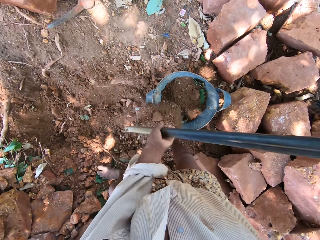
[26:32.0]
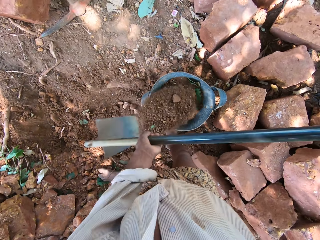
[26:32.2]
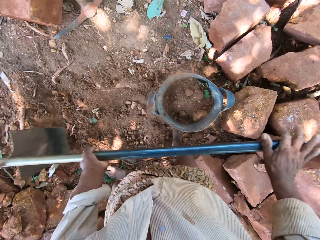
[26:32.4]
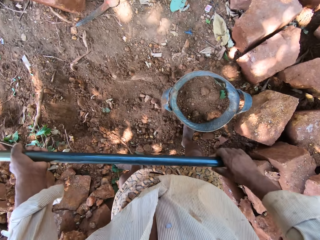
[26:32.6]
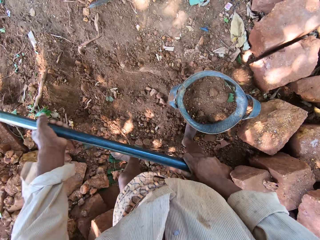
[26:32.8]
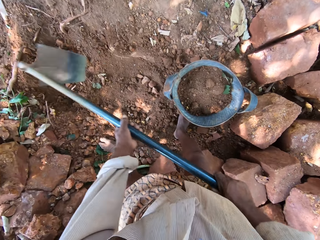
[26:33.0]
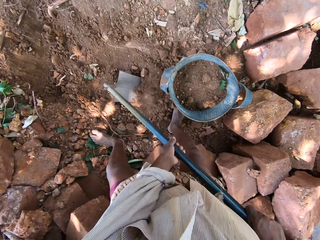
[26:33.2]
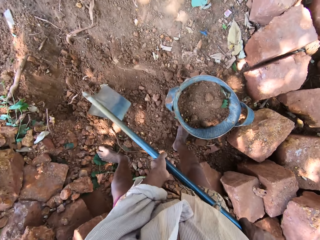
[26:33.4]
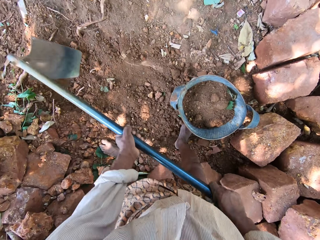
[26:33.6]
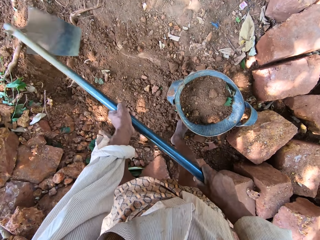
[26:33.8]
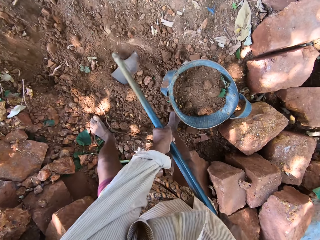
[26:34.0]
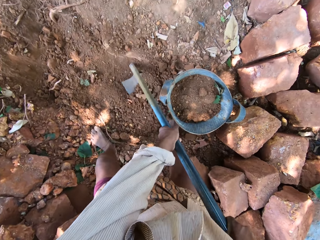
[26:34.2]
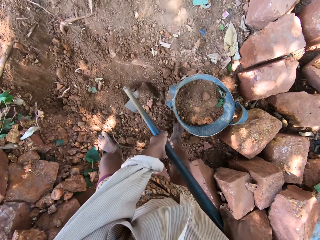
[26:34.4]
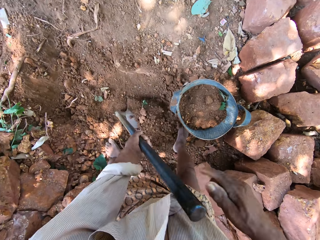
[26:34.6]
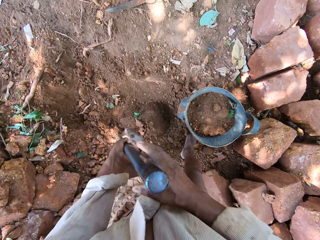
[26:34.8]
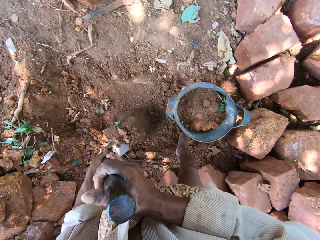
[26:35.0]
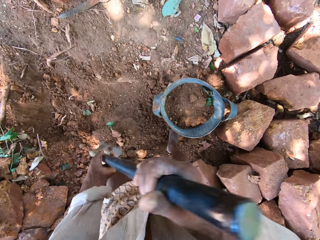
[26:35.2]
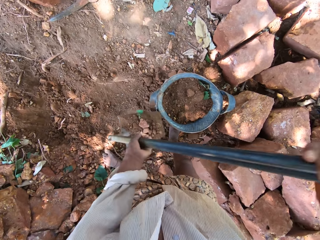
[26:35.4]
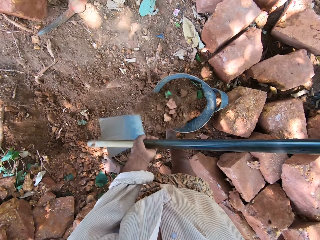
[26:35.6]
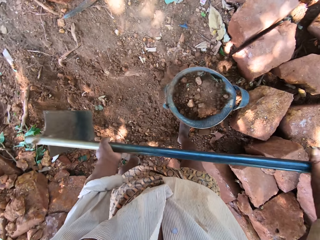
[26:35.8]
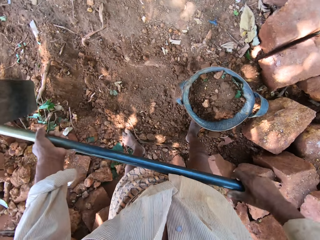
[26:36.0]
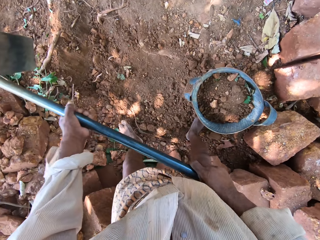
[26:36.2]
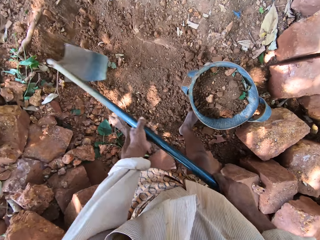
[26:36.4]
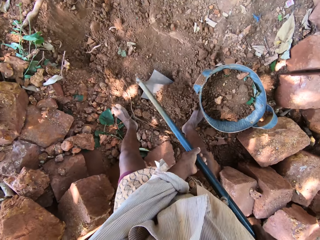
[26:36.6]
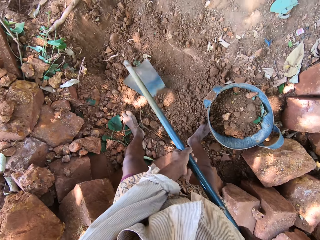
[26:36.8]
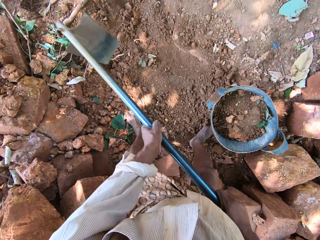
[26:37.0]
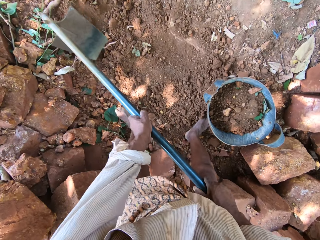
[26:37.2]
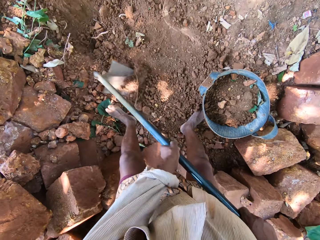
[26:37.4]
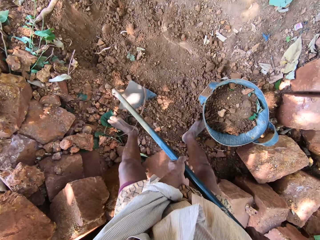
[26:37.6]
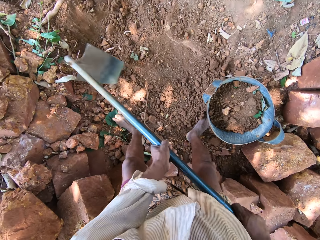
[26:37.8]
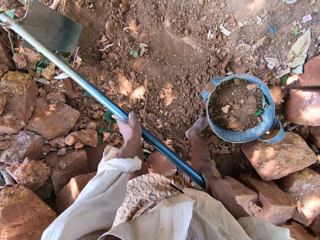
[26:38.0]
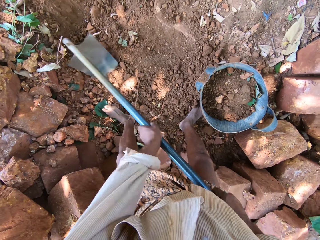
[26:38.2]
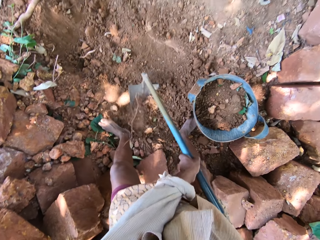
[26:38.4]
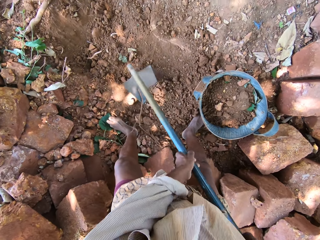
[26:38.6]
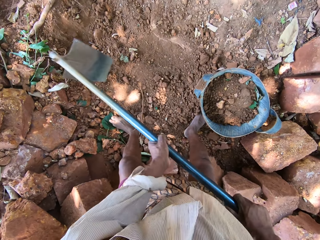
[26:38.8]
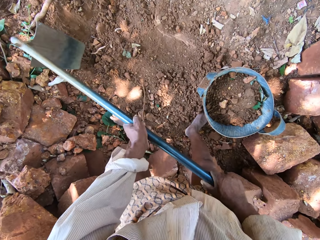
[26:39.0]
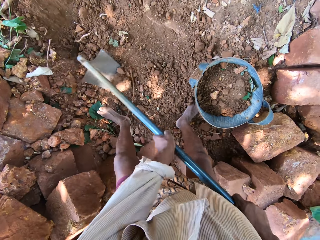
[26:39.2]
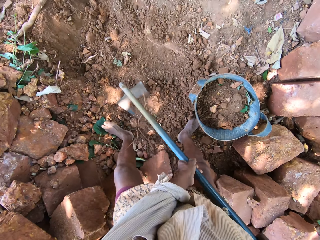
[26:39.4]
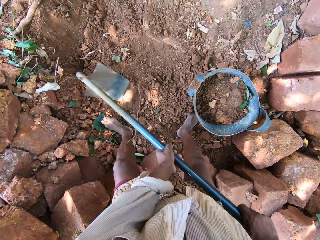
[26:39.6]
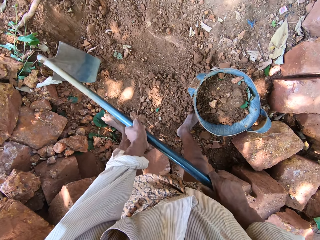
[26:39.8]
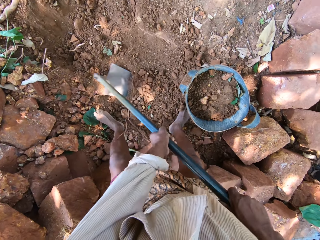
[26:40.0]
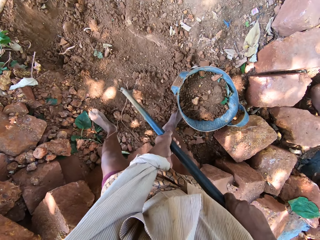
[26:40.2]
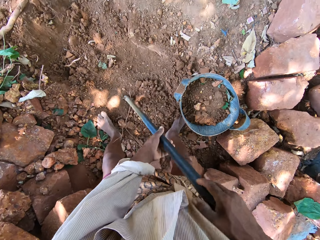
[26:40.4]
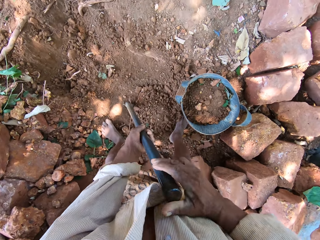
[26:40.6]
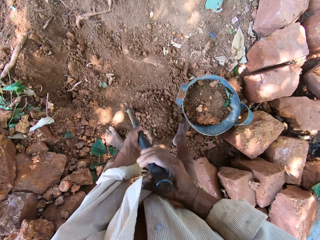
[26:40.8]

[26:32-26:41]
The camera wearer pours the sand inside the bucket on the ground with the hoe in both hands. They dig the ground with the hoe in both hands. They pack some sand from the ground with the hoe in both hands. They pour the sand inside the bucket on the ground with both hands. They dig the ground with the hoe in both hands repeatedly.

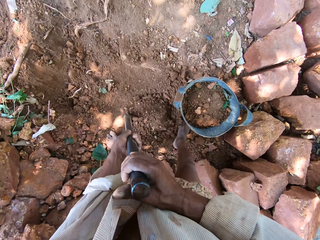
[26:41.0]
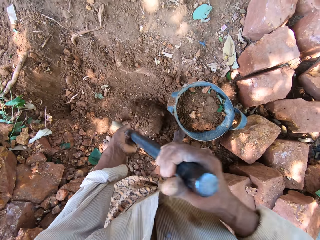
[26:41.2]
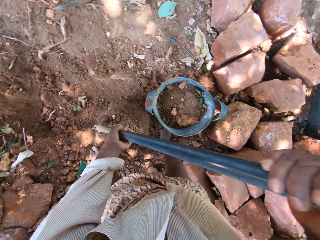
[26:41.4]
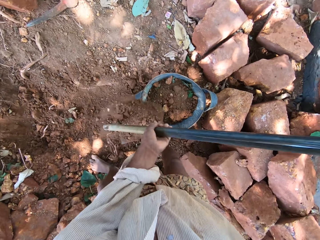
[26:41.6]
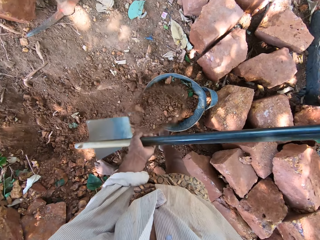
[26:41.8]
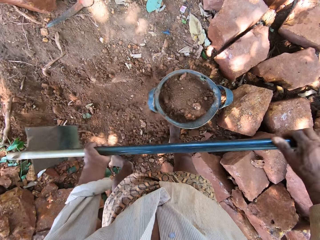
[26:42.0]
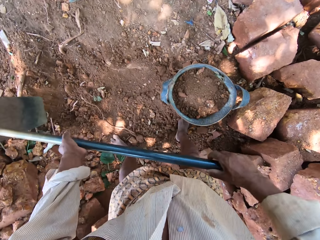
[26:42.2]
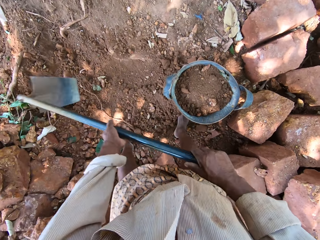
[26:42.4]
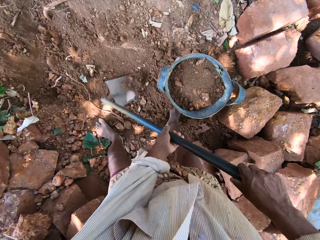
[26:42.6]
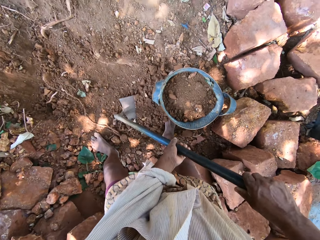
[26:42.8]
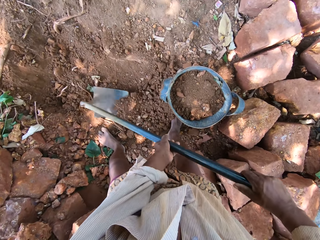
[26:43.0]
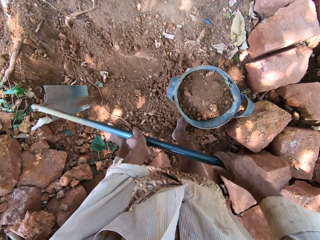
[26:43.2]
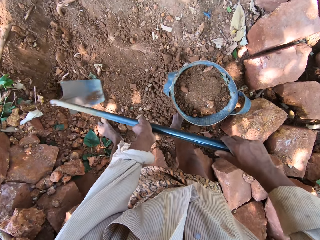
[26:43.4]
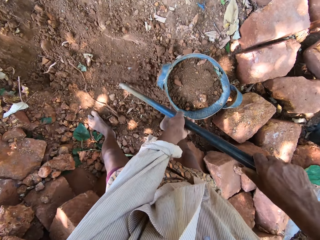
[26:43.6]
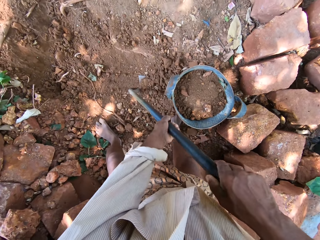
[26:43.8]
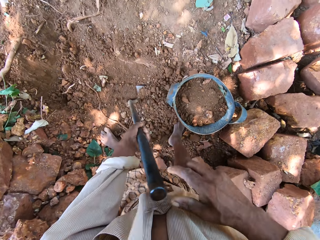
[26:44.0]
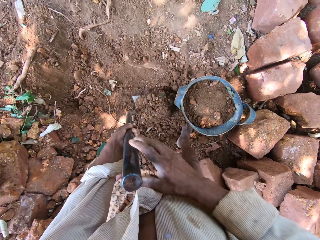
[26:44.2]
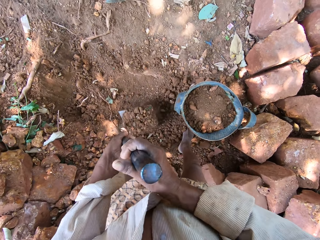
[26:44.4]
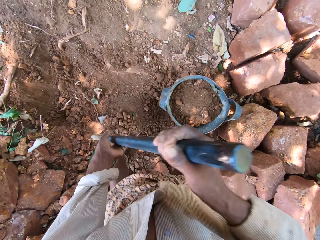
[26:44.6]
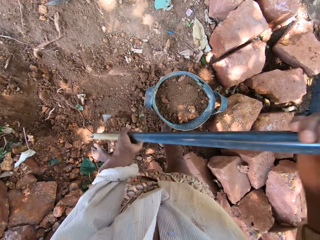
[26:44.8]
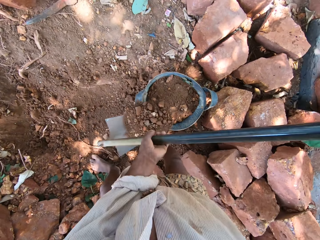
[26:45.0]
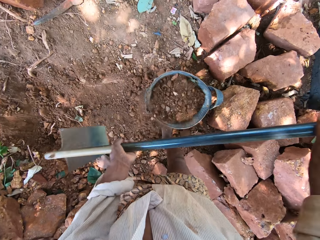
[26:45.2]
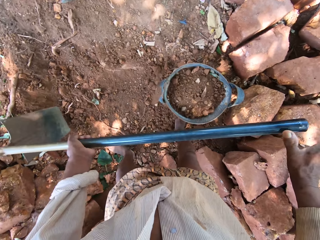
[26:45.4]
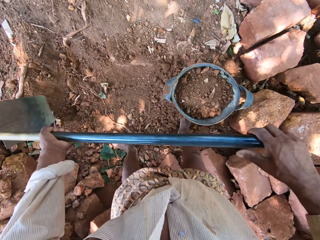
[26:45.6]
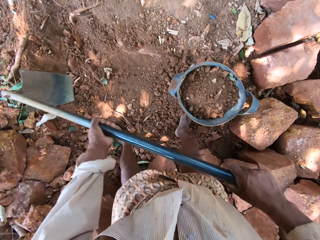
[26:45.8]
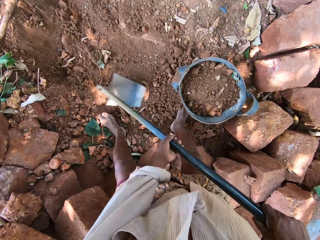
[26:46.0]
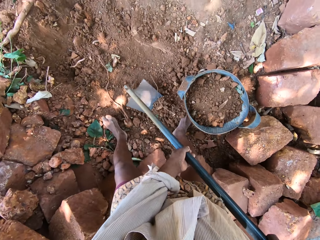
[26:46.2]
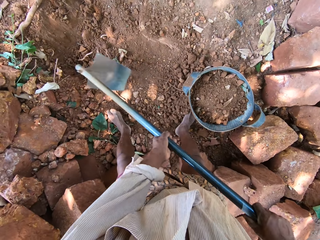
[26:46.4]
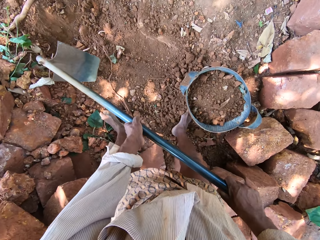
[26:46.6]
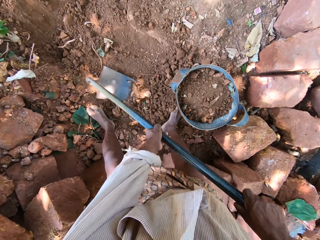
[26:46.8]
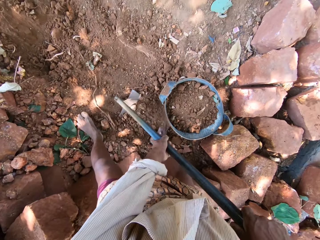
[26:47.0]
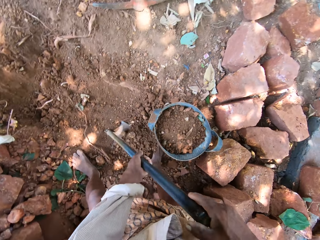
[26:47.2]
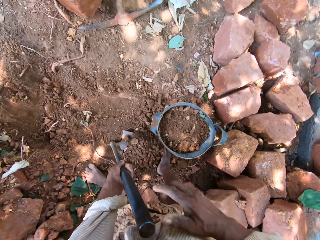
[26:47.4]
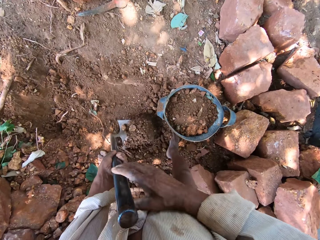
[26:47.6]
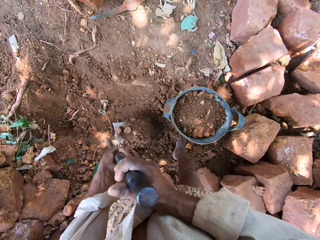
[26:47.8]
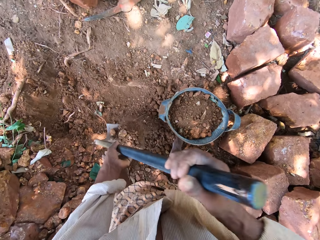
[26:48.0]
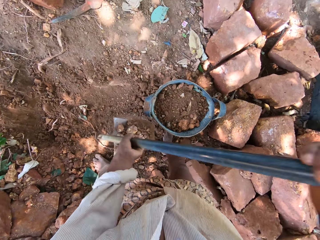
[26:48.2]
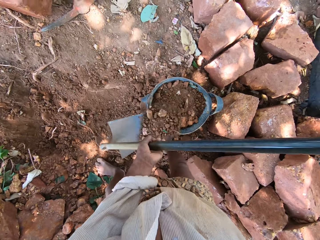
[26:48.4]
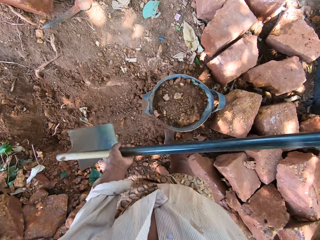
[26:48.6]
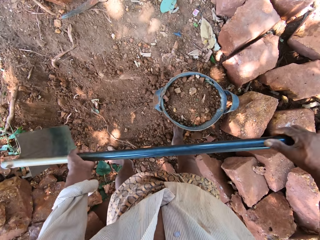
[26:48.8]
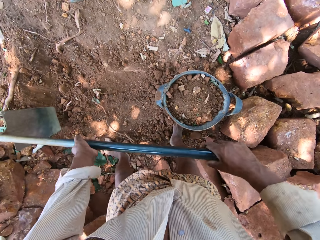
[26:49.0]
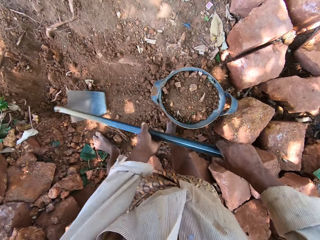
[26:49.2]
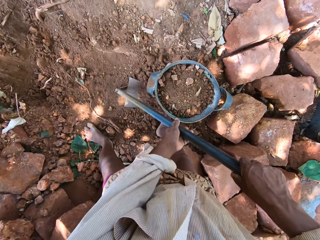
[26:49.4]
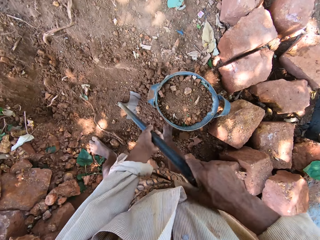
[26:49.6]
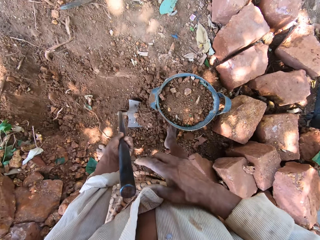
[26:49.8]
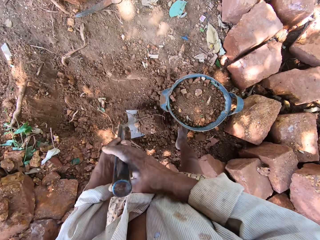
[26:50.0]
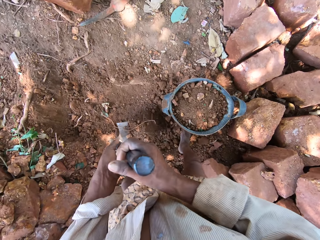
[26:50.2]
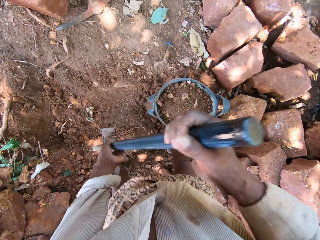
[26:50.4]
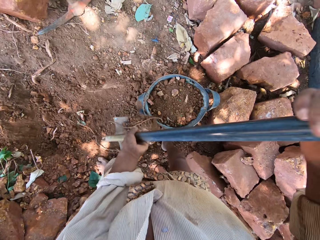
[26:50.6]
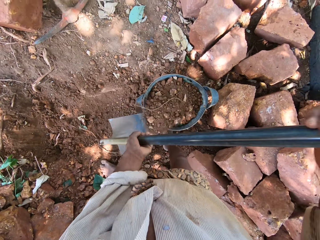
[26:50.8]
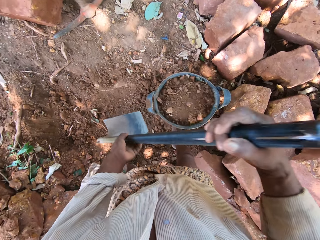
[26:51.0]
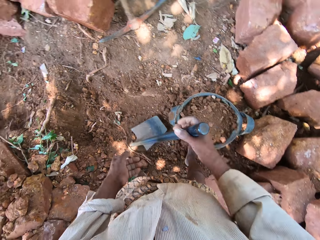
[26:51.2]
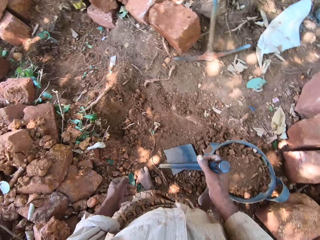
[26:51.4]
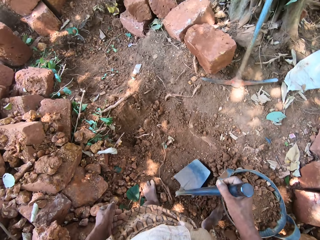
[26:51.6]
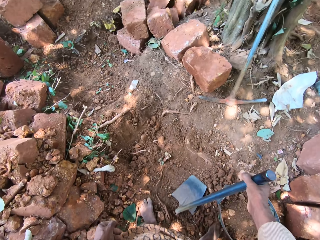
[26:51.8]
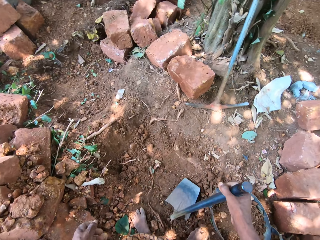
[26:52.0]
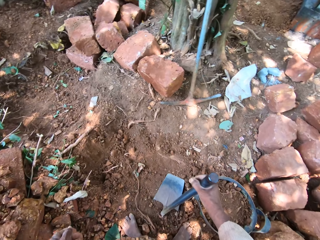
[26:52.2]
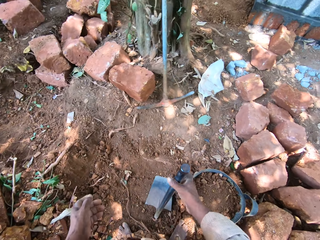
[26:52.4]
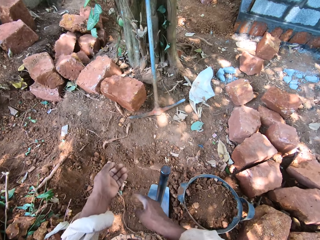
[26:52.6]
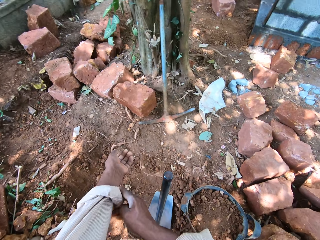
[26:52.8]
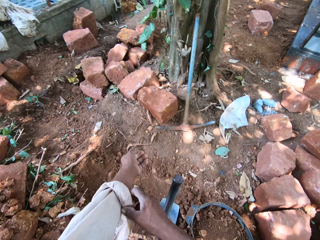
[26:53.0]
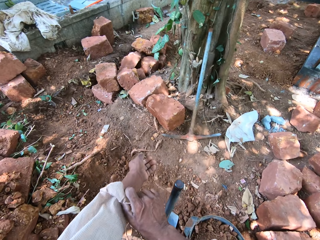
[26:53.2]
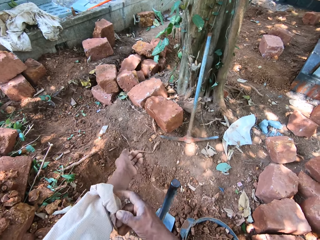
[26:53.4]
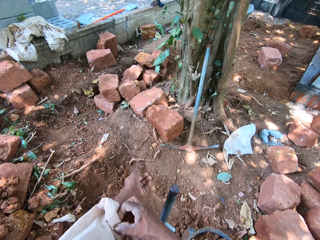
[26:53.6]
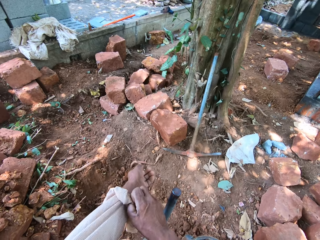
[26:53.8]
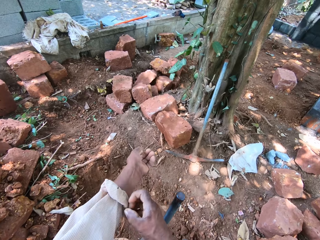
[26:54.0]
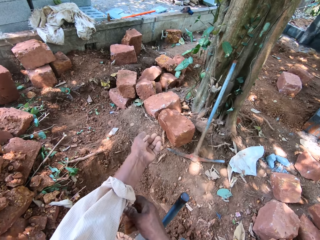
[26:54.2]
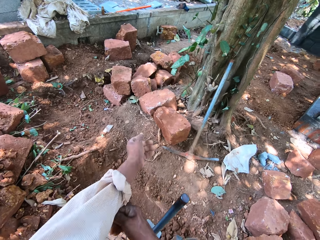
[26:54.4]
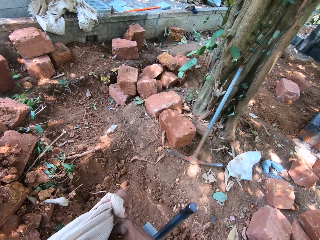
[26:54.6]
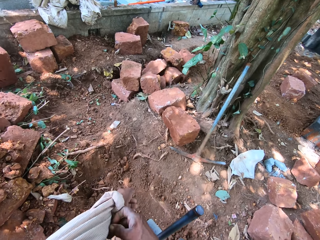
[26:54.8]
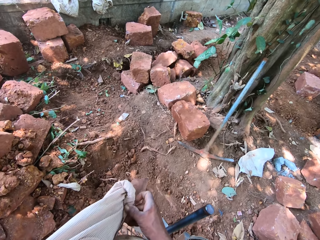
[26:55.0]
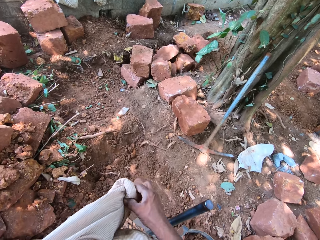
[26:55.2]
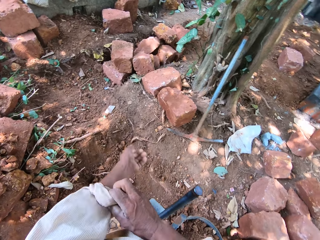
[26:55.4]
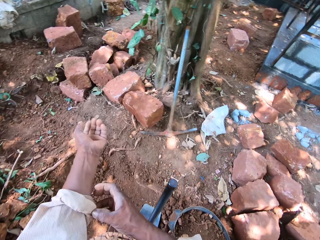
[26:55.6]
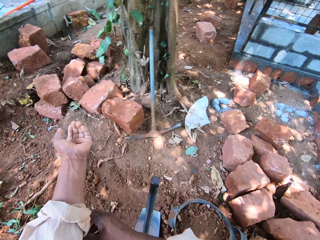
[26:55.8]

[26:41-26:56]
The camera wearer packs some sand from the ground with the hoe in both hands. He pours the sand inside the bucket on the ground with both hands. He digs the ground with the hoe in both hands. He packs some sand from the ground with the hoe in both hands. He pours the sand inside the bucket on the ground with both hands. He digs the ground with the hoe in both hands. He packs some sand from the ground with the hoe in both hands. He pours the sand inside the bucket on the ground with both hands. He packs some sand from the ground with the hoe in both hands. He pours the sand inside the bucket on the ground with both hands. He removes his left hand from the hoe in his right hand. He drops the hoe on the ground with his right hand. He removes his right hand from the hoe on the ground. He folds his left-hand sleeve with his right hand.
